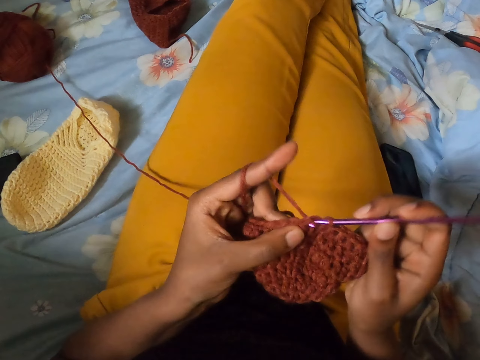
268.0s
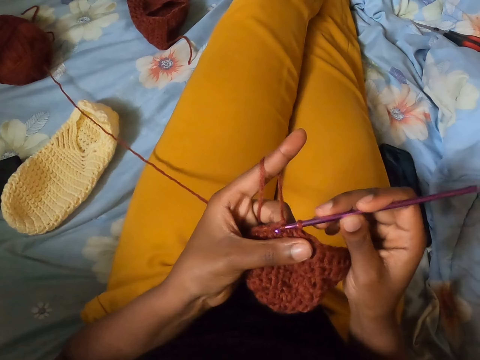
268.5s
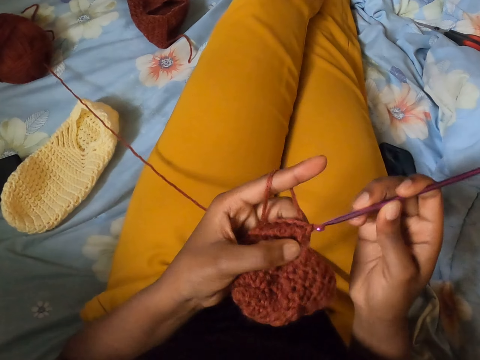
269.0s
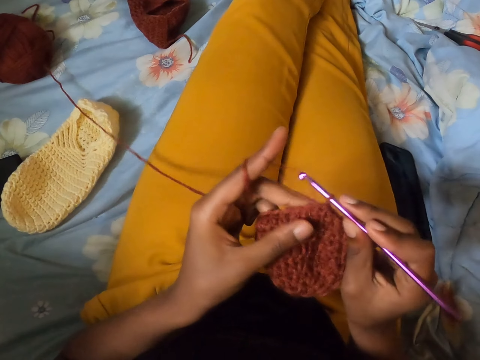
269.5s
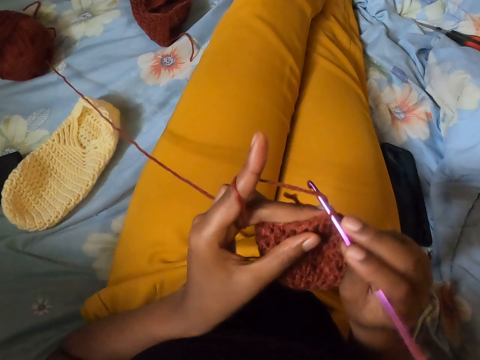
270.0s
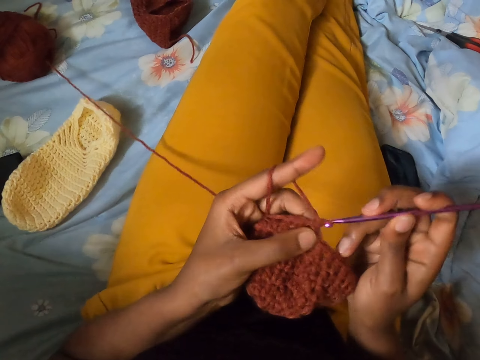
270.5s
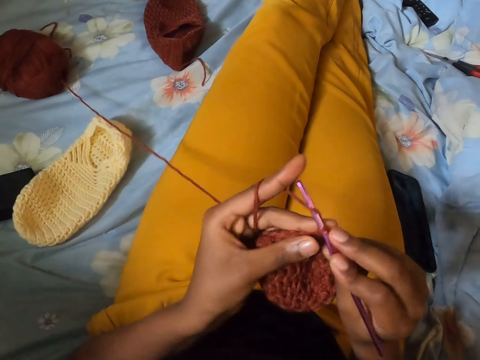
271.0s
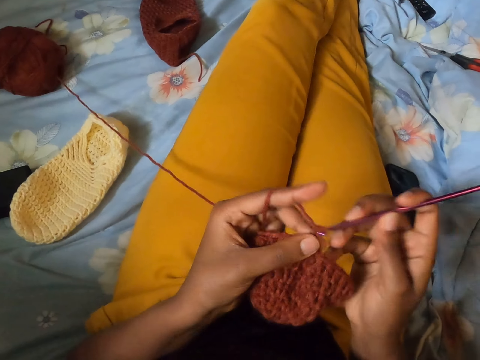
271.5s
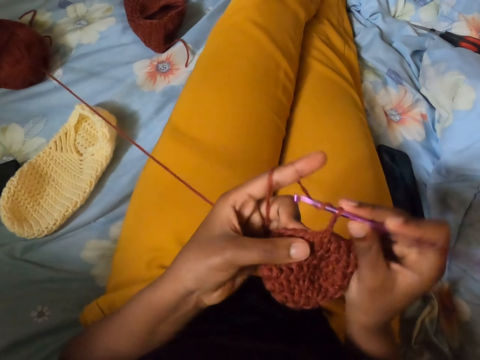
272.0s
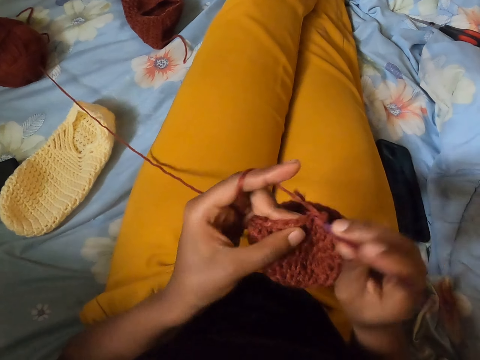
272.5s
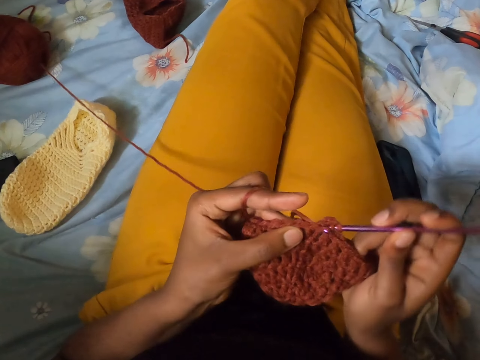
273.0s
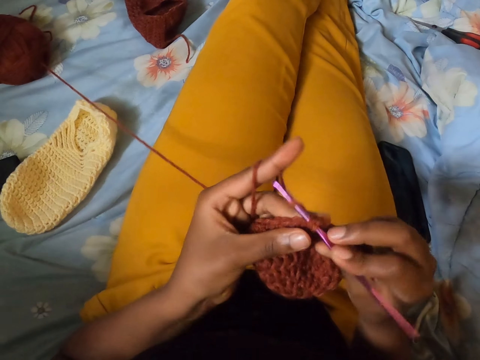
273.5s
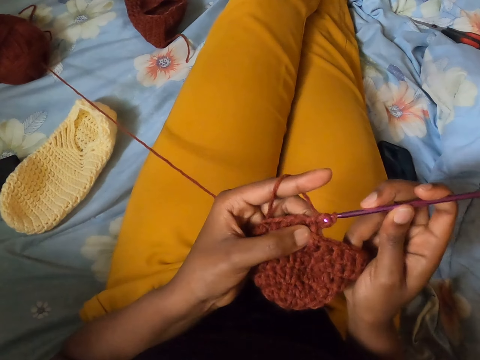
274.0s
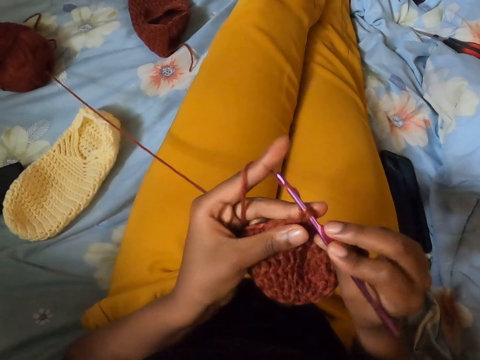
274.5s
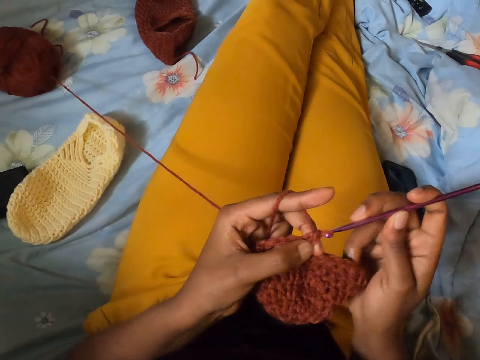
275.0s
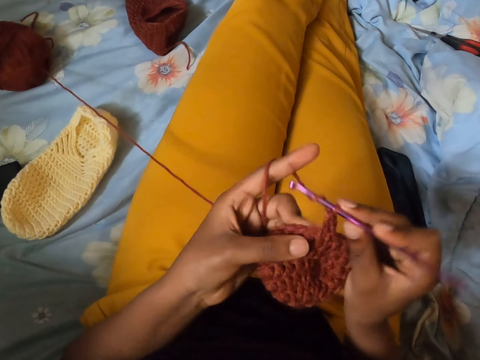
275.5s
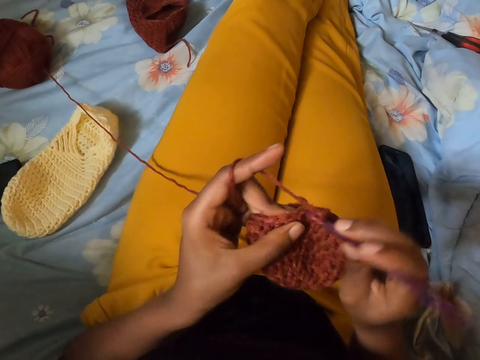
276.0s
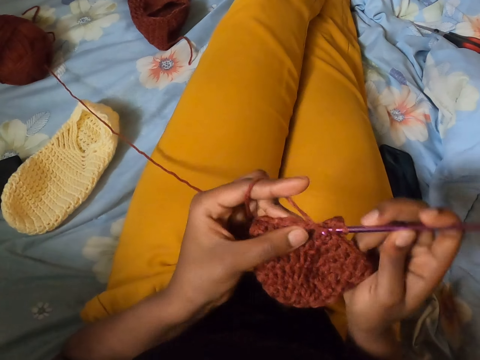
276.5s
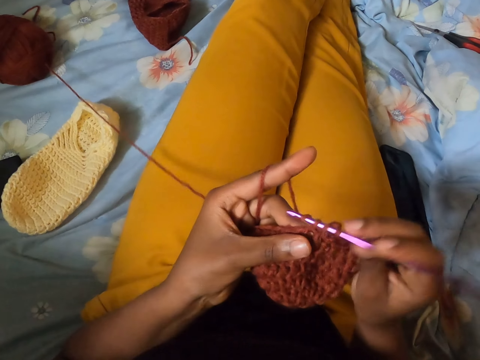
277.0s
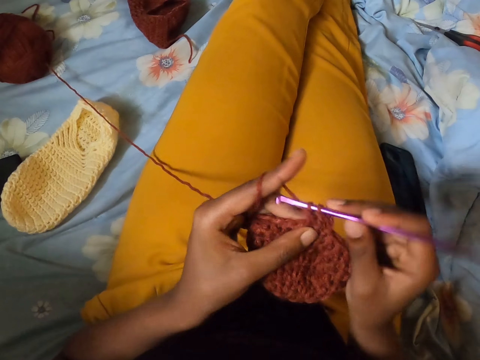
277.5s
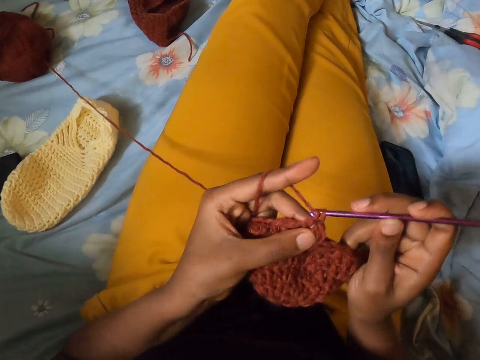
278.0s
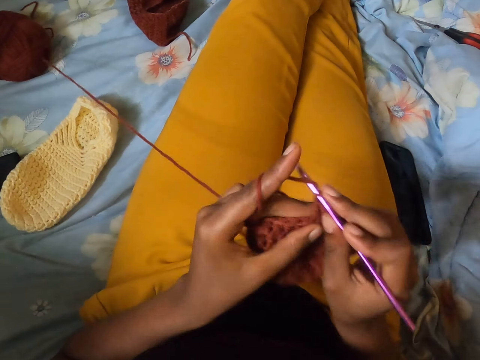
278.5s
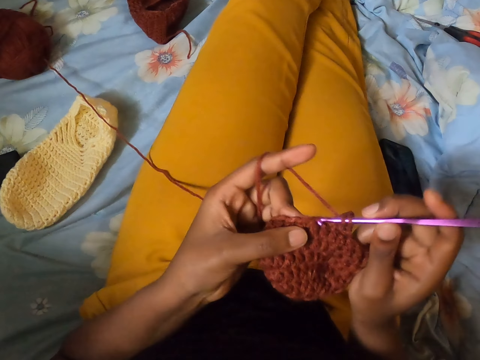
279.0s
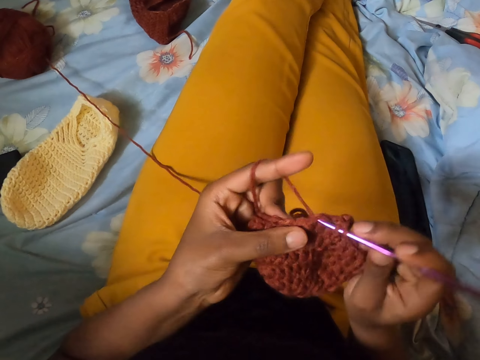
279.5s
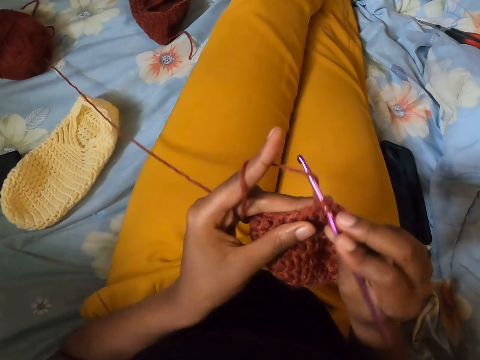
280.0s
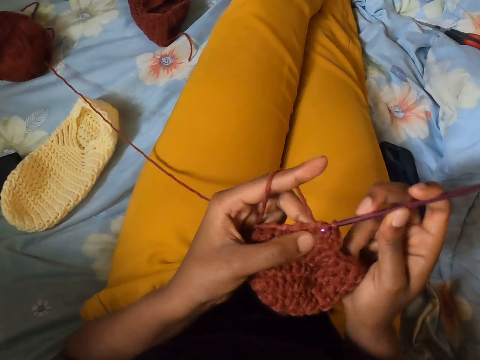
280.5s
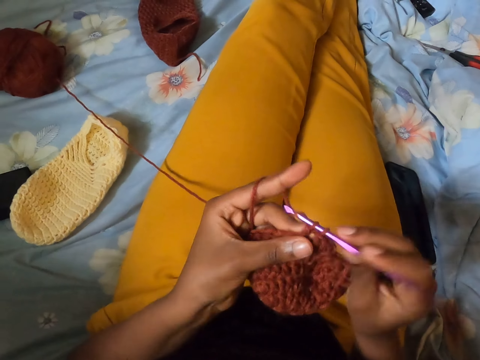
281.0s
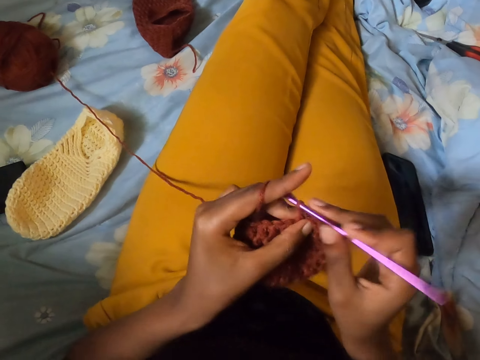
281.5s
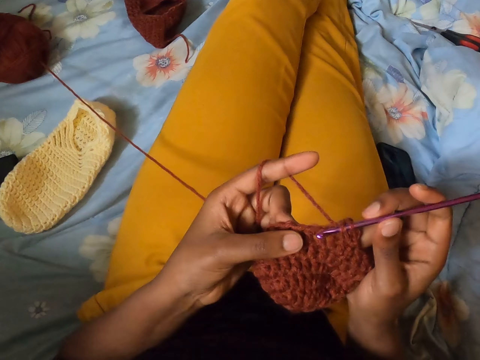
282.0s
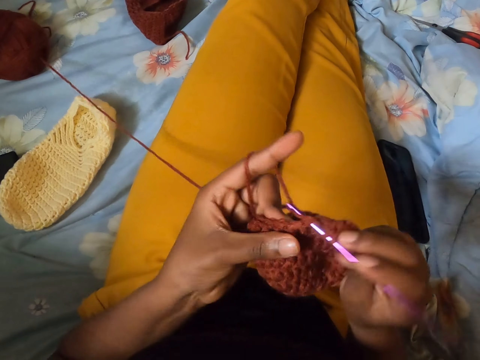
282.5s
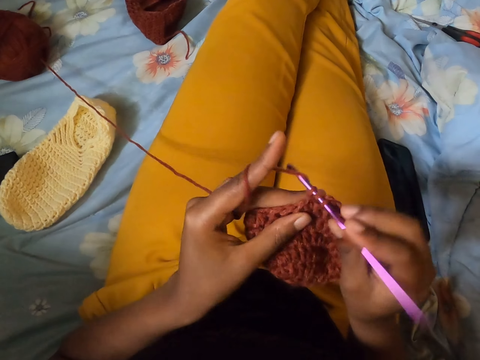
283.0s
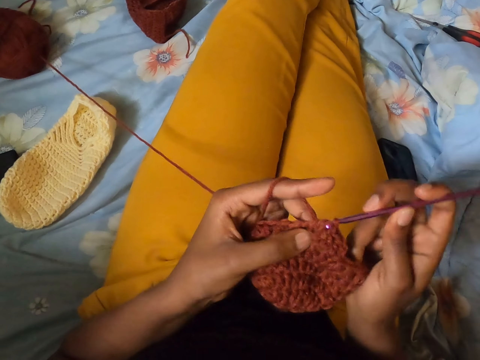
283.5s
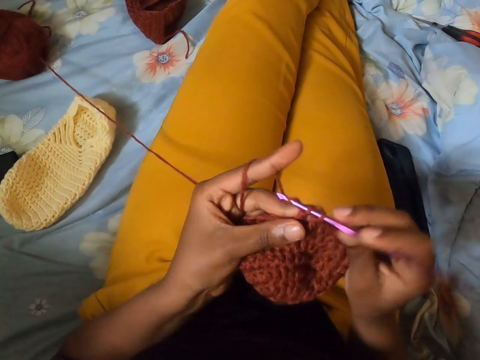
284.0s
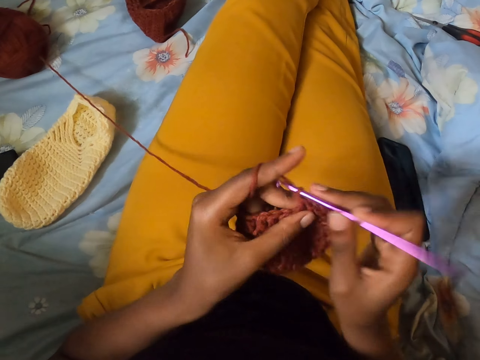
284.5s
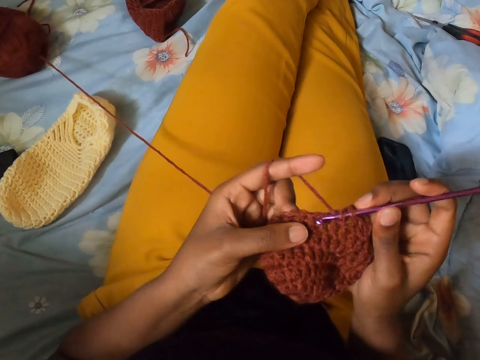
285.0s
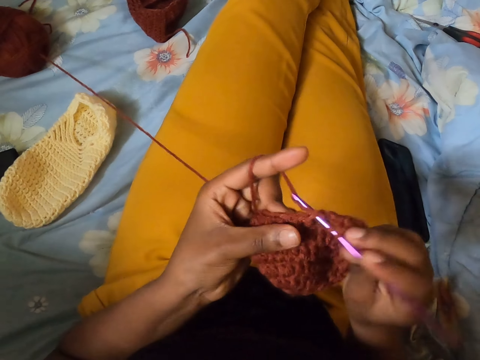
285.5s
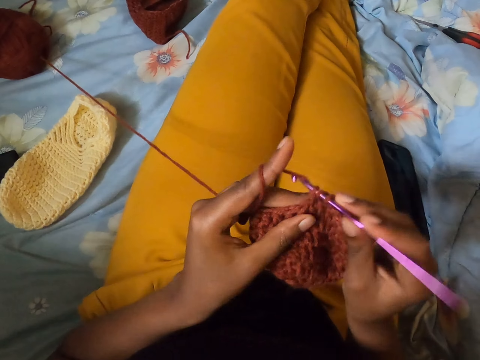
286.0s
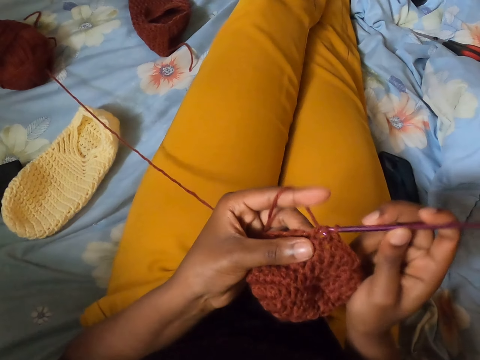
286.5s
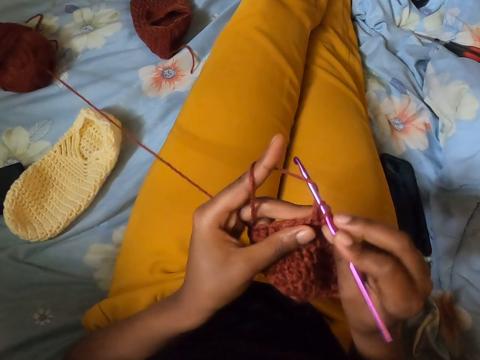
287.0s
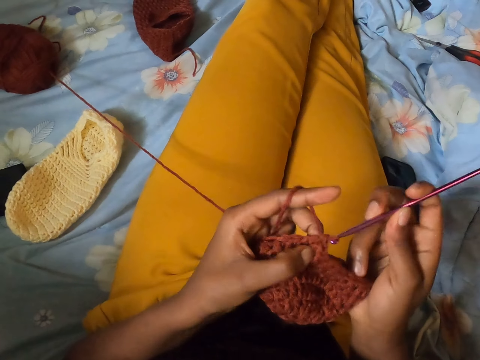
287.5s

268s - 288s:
The camera wearer knits the cloth with the crochet hook. They knit the cloth with the crochet hook repeatedly.

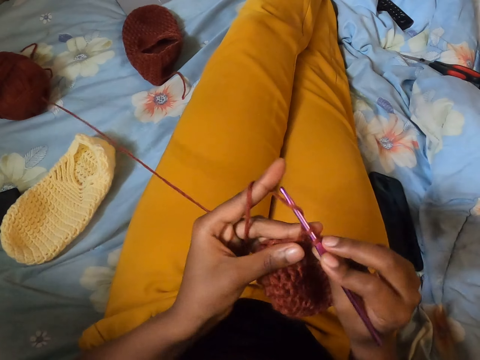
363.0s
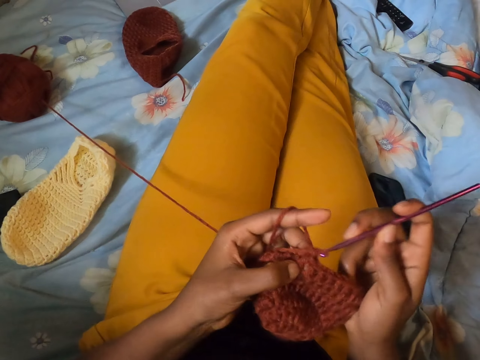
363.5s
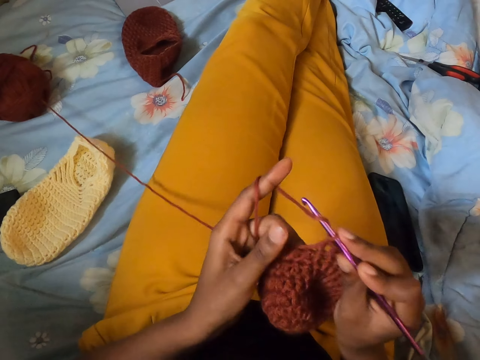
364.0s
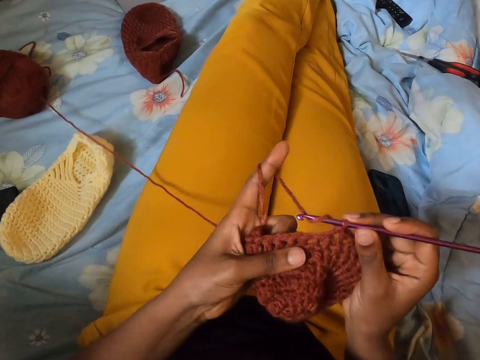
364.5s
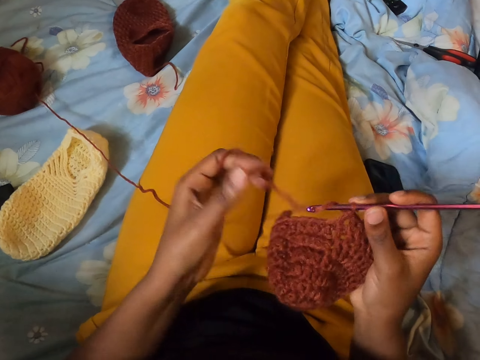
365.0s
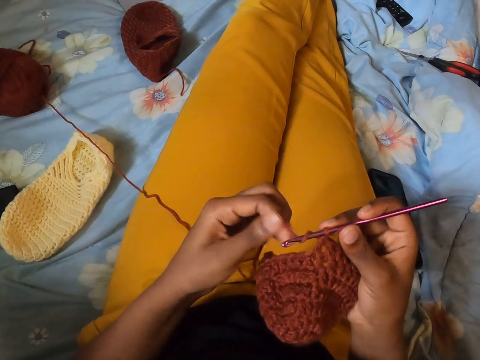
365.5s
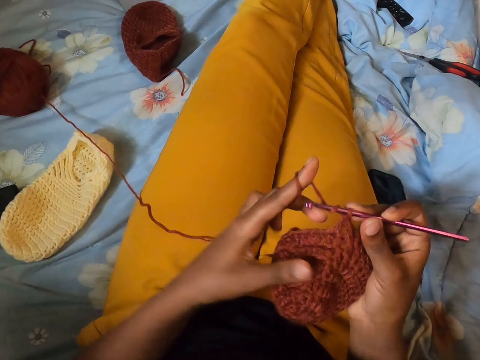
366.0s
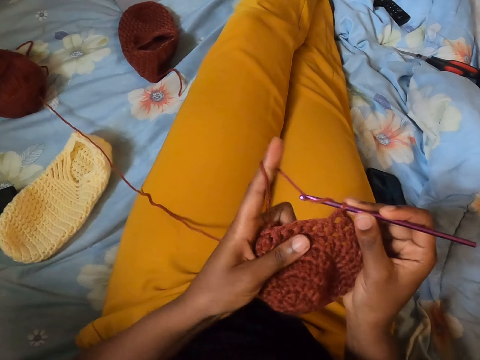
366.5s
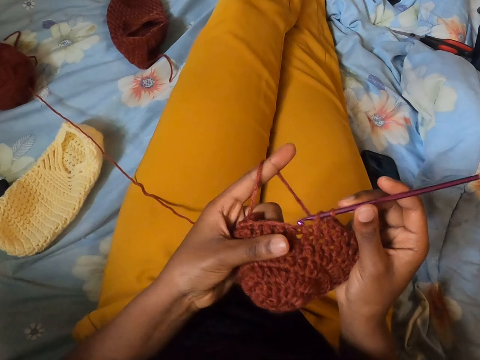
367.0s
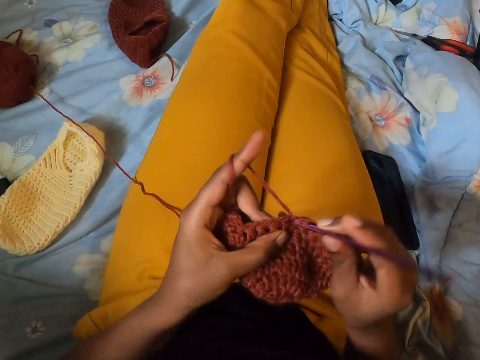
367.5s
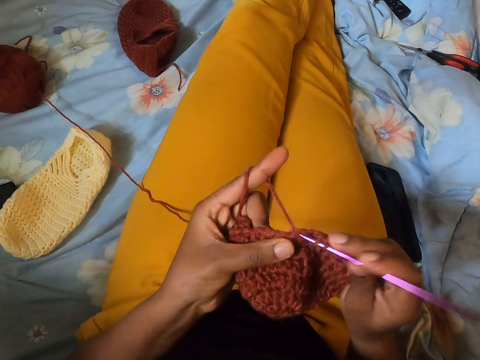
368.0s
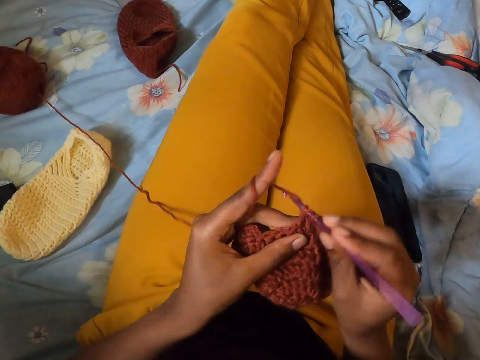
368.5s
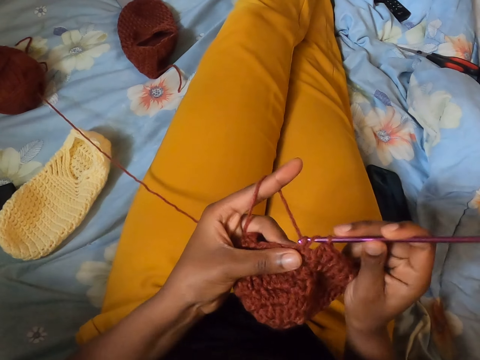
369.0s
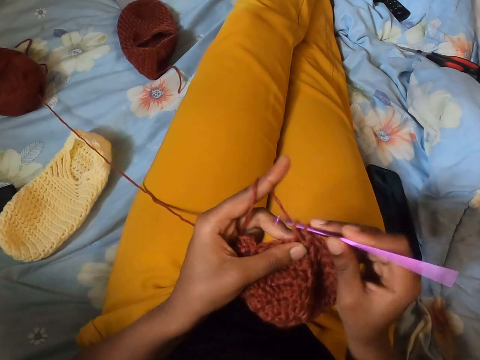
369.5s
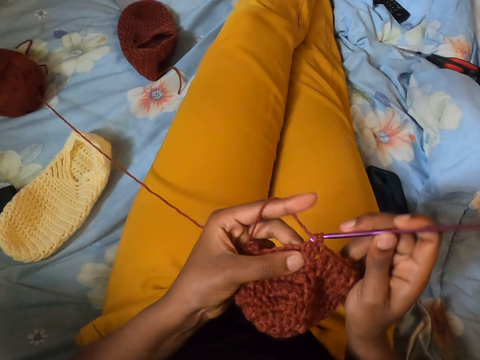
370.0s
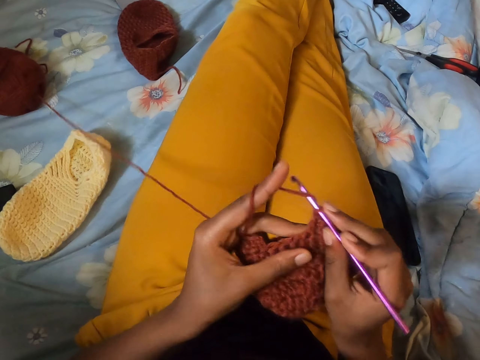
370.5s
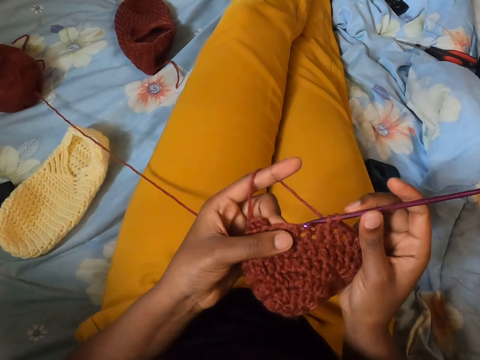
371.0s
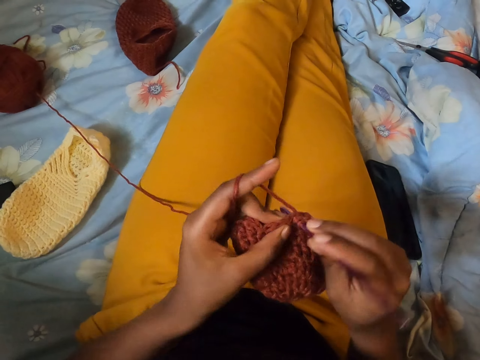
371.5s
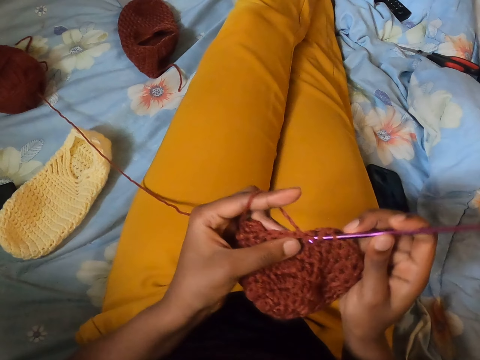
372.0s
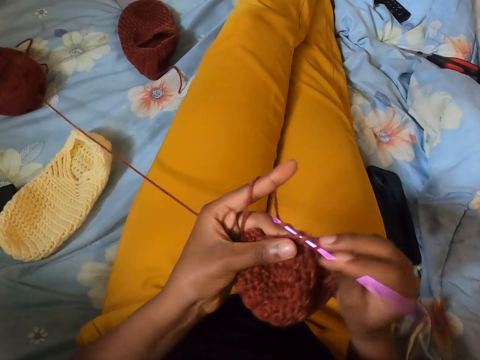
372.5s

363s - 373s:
The camera wearer removes the hand from a thread. She adjusts the yarn with her left hand. She coils the thread around her fingers. She crochets the yarn in her left hand with a crochet hook in her right hand.
